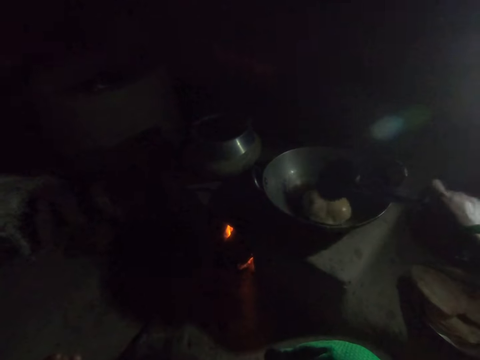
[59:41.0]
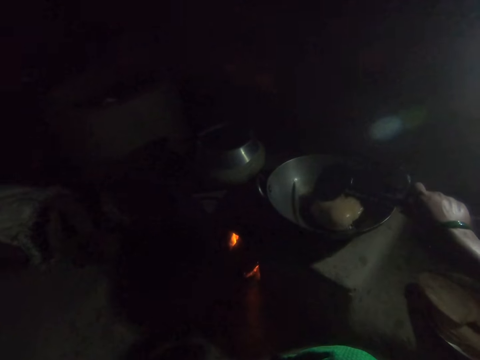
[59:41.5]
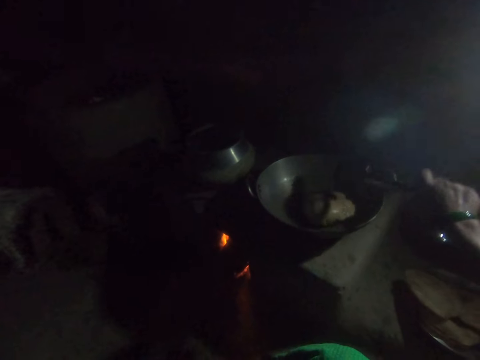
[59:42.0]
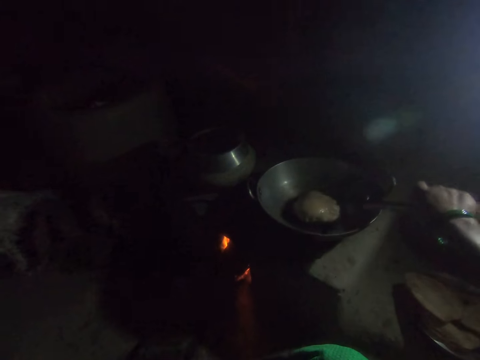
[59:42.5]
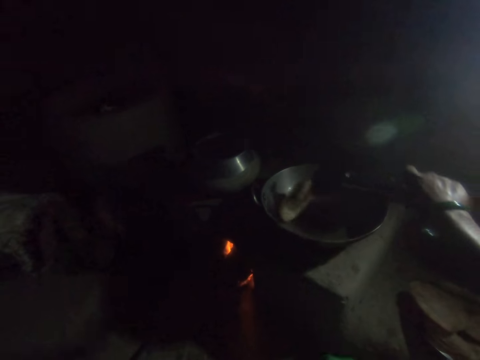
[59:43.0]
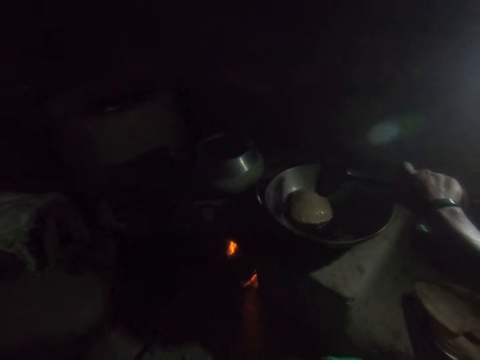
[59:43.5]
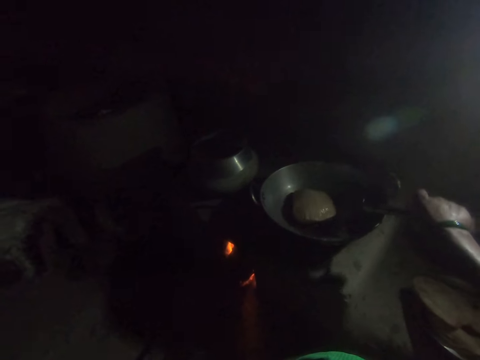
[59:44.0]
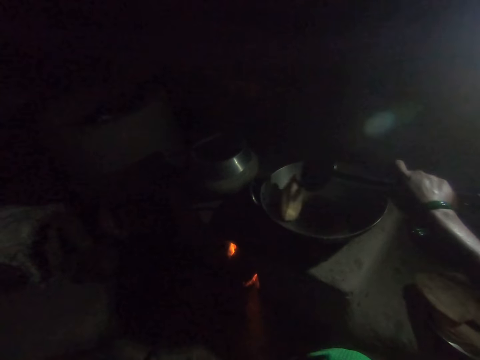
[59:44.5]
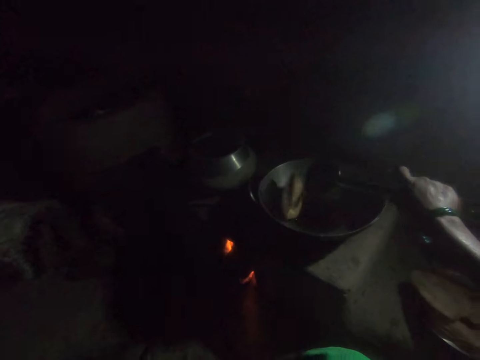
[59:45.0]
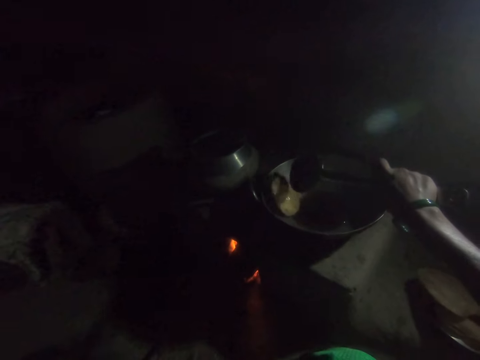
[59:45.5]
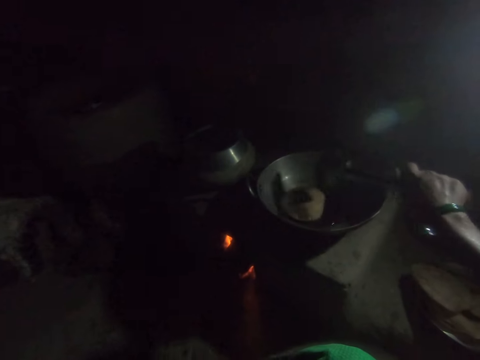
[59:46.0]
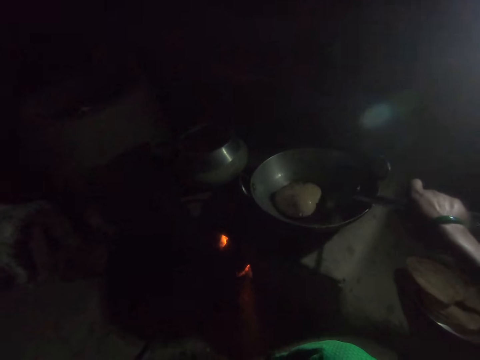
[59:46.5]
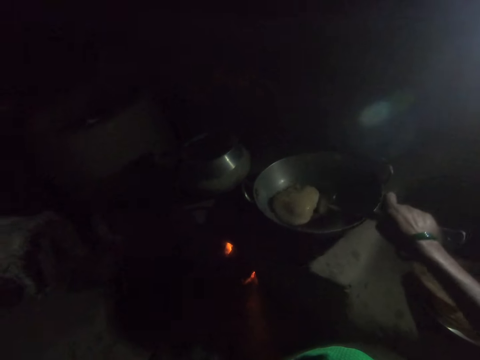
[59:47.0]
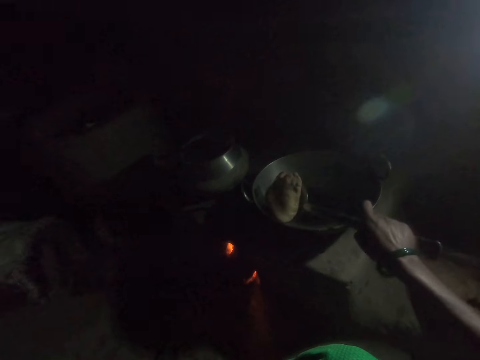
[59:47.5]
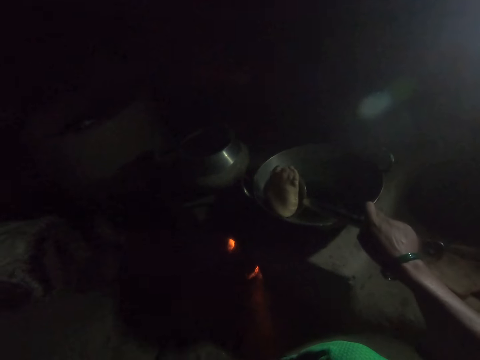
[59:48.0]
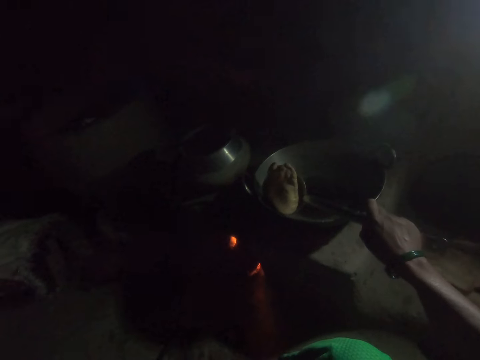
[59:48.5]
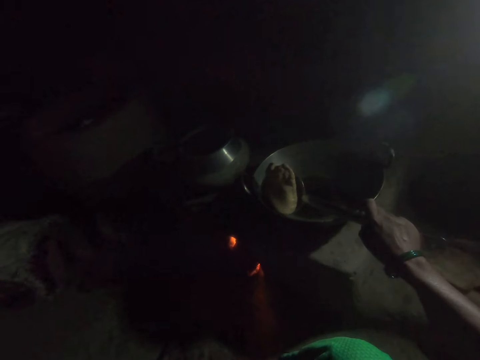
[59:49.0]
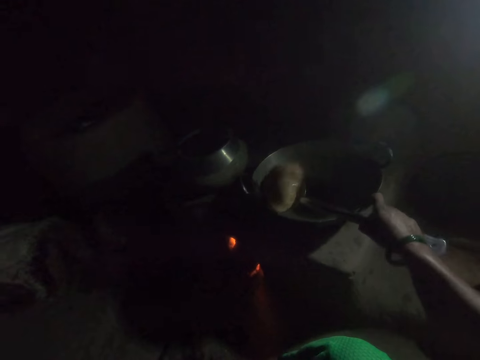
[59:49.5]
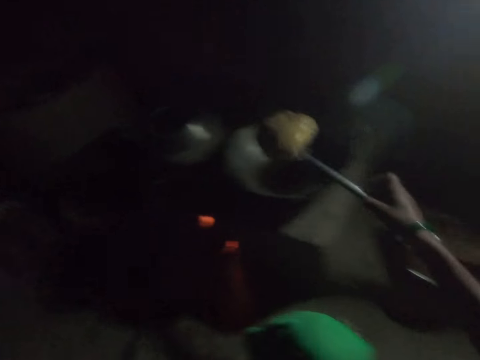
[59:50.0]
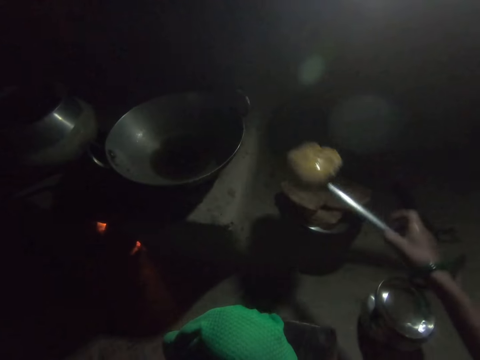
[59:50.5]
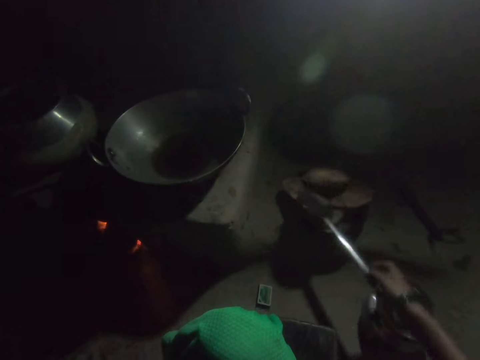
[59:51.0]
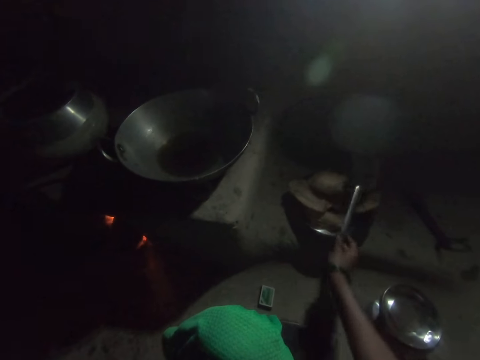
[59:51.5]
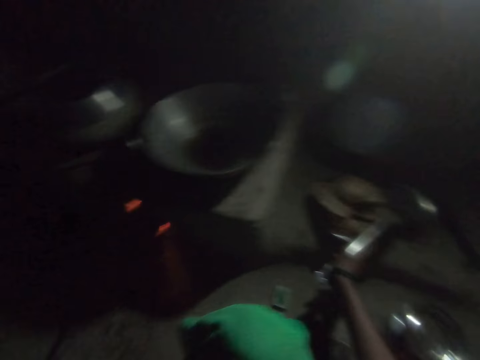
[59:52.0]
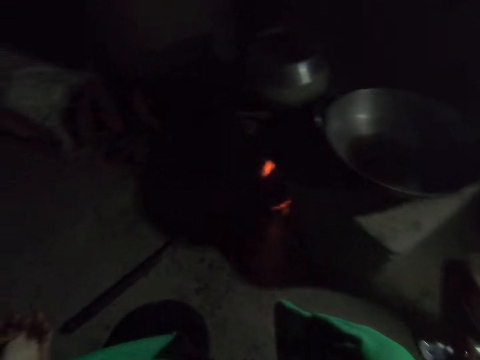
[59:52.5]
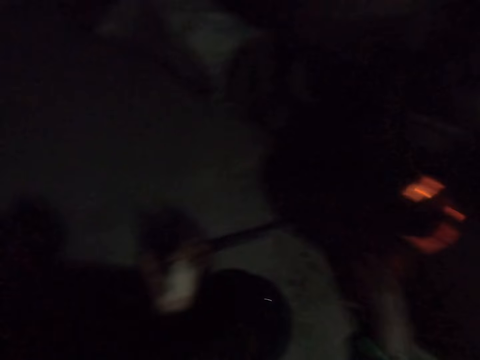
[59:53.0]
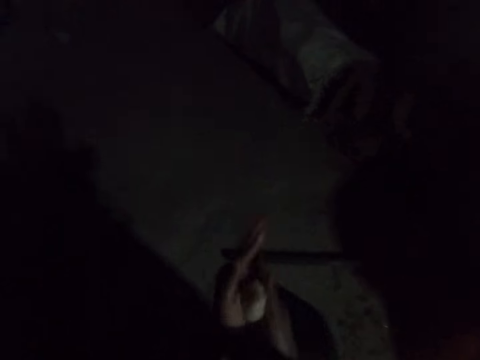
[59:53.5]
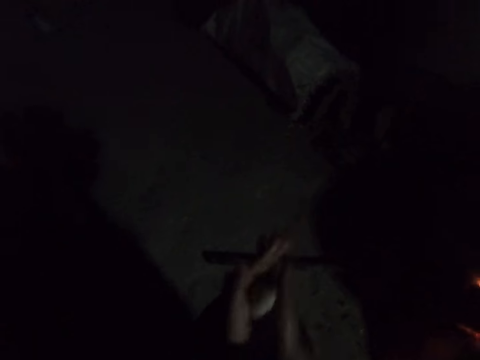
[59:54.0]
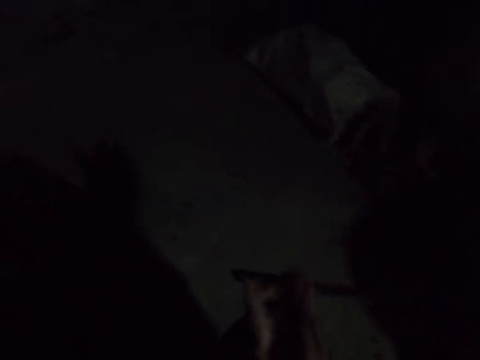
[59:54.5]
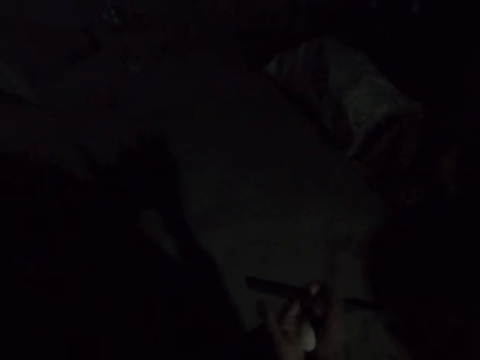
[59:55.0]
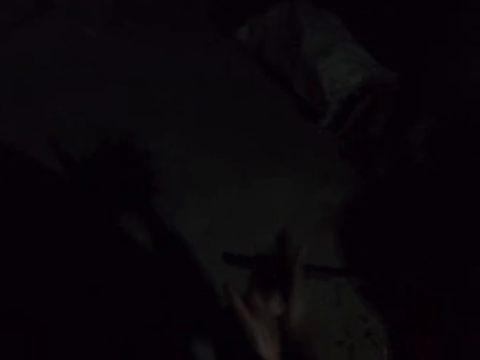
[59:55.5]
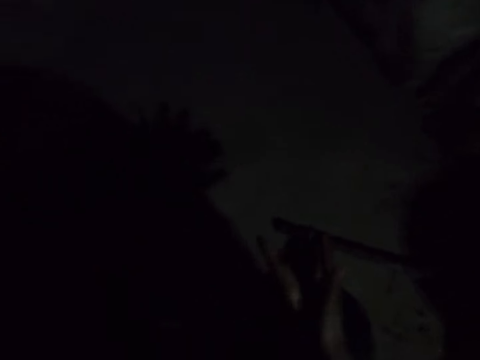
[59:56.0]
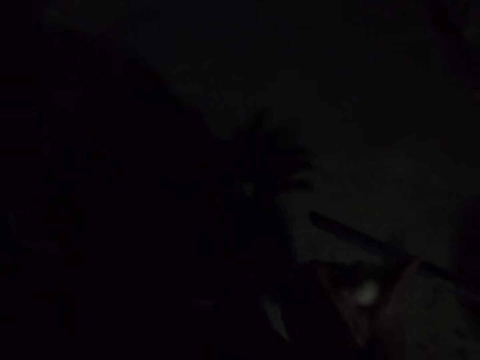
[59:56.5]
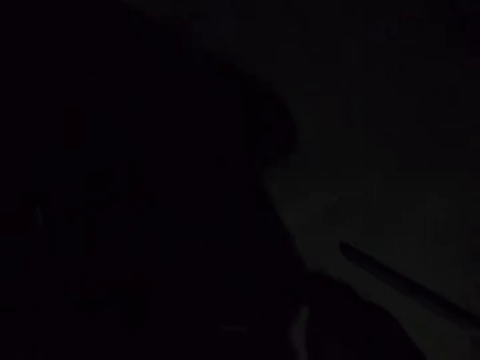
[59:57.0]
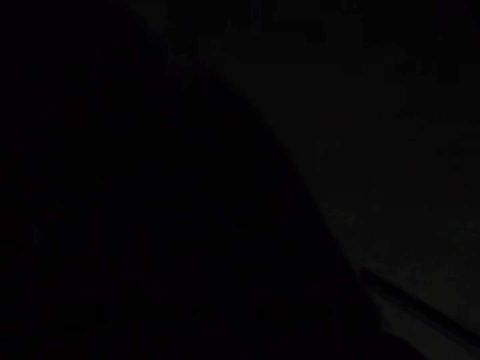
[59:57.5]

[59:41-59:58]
The camera wearer turns the chapati over. She turns the chapati over again. She picks out fried dough from the frying pan with the spoon in her right hand. She sieves excess oil from the chapati. She places the fried dough in the plate. She places the spoon in her right hand on the plate. She rolls dough with both her hands.

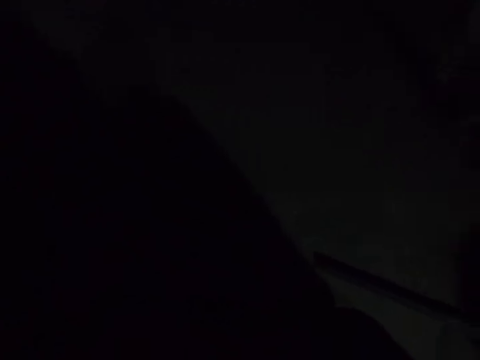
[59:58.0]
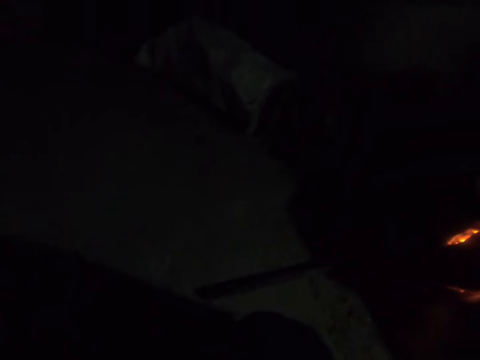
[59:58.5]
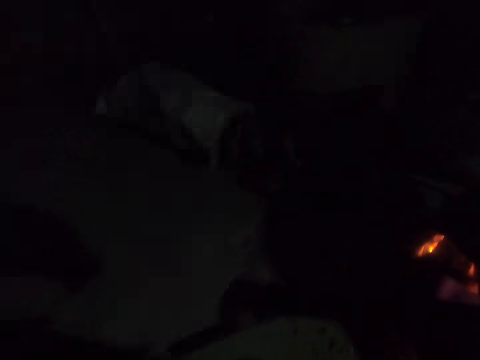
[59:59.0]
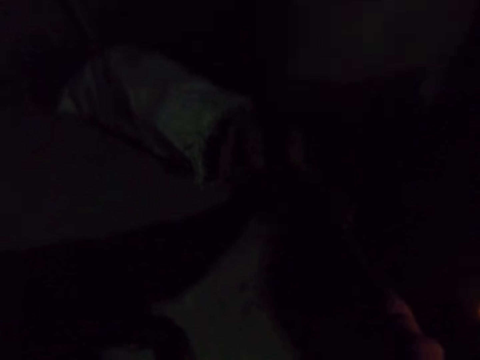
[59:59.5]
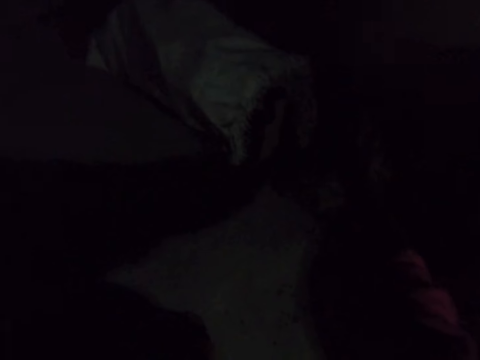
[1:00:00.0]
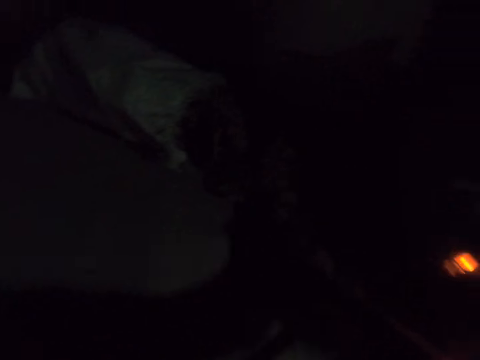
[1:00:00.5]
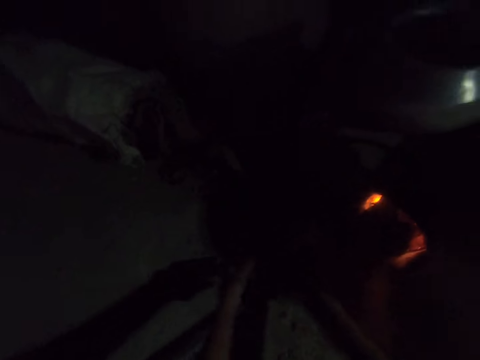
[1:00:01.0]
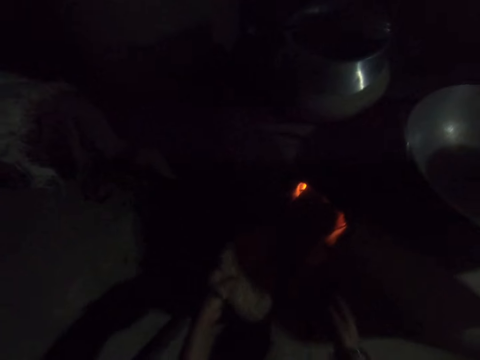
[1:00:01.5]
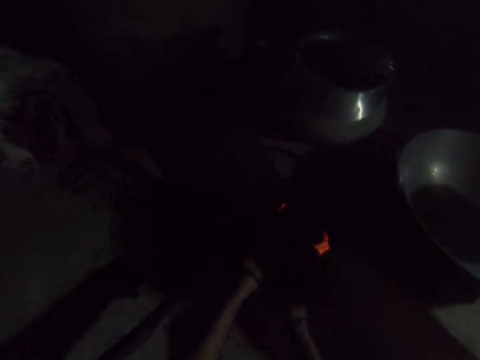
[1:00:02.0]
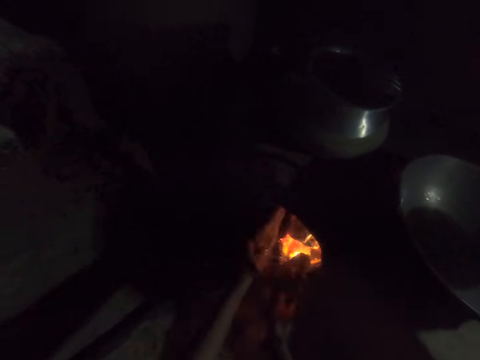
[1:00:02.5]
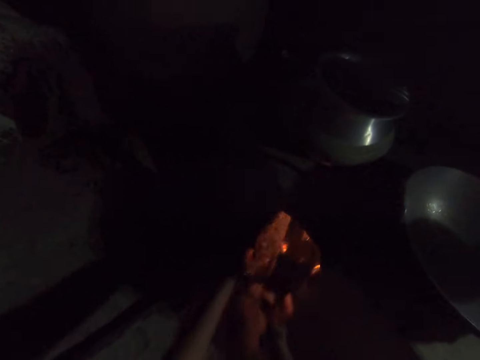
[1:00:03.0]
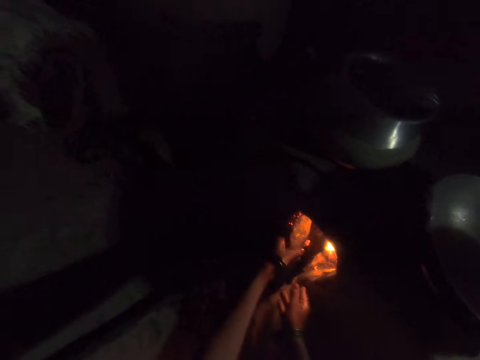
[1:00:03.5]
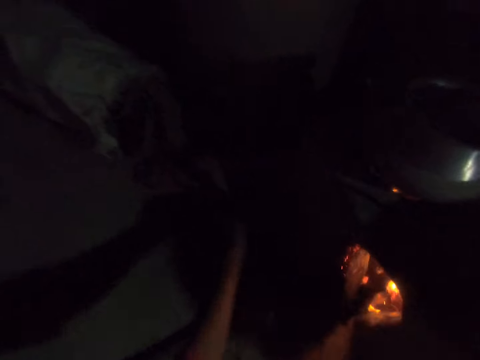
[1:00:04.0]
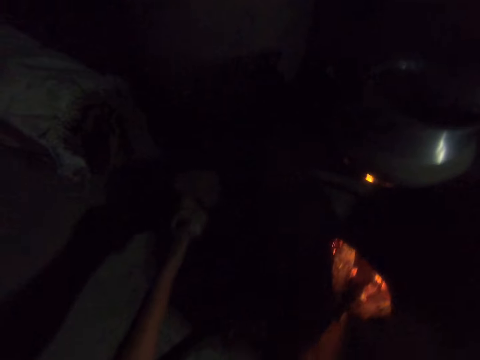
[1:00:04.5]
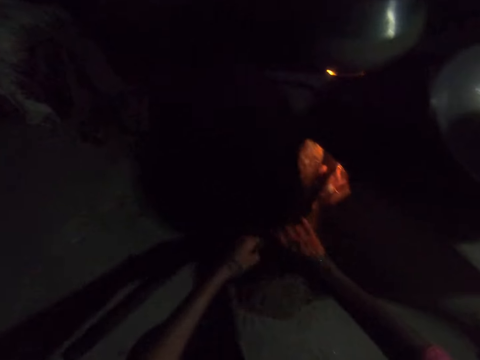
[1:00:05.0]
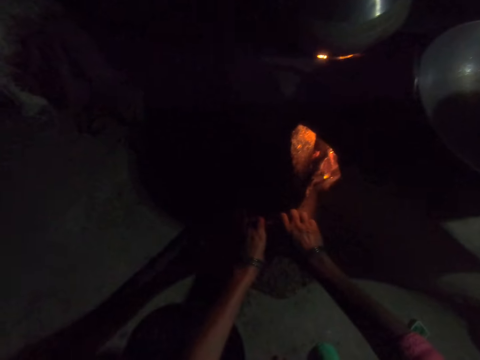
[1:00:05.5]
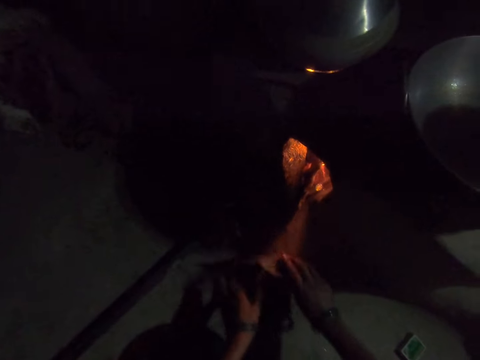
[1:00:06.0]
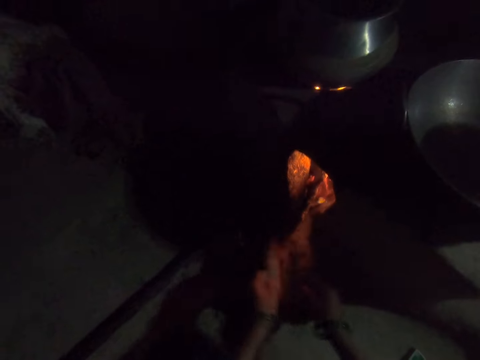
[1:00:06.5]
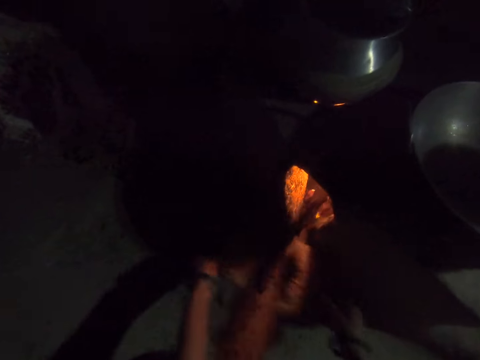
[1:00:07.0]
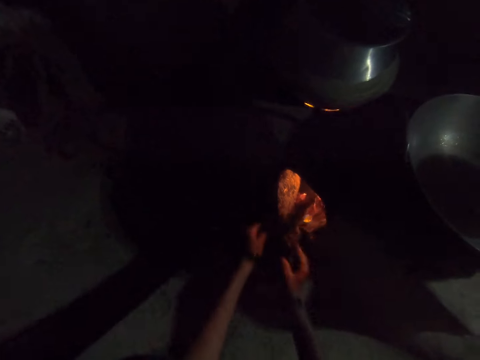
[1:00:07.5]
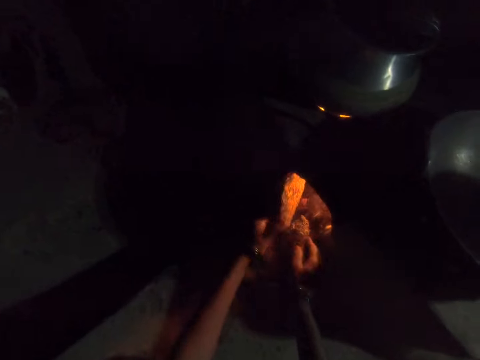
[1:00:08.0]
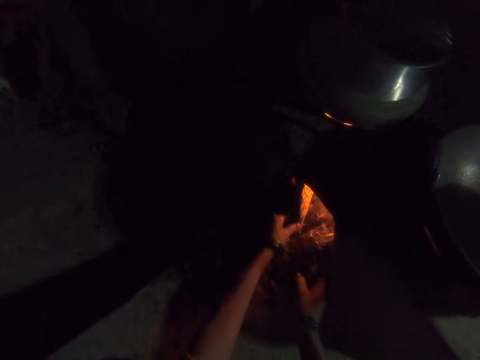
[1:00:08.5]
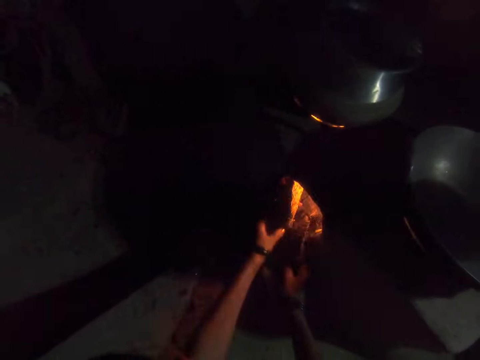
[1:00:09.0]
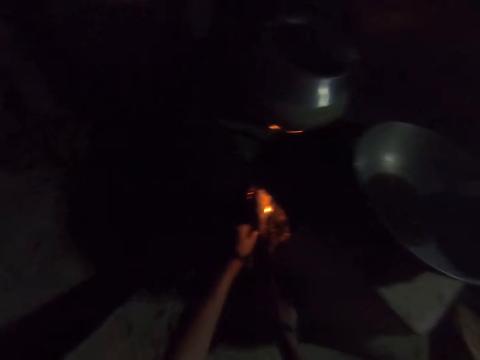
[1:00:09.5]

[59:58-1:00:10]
The camera wearer adjusts the wood in the fire burner. She breaks a piece of wood with both her hands. She places the wood into the fire burner.
